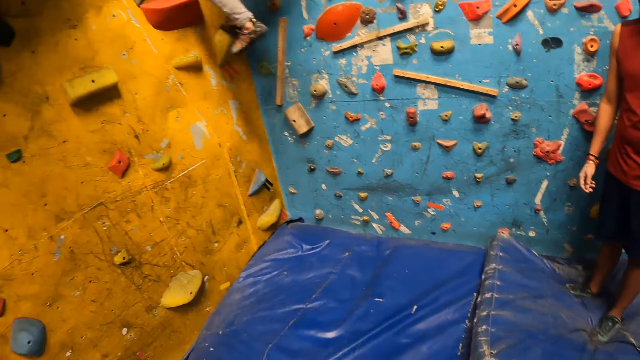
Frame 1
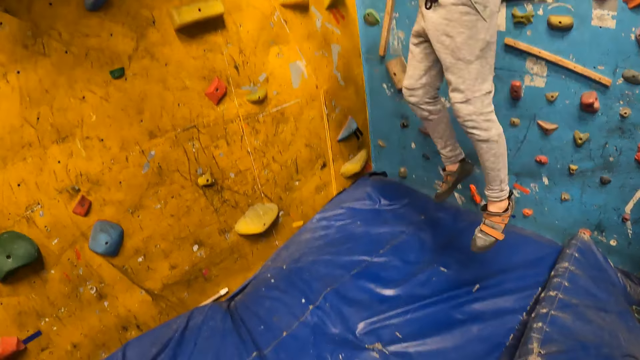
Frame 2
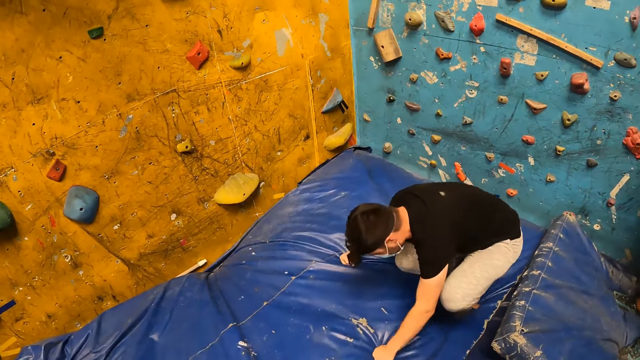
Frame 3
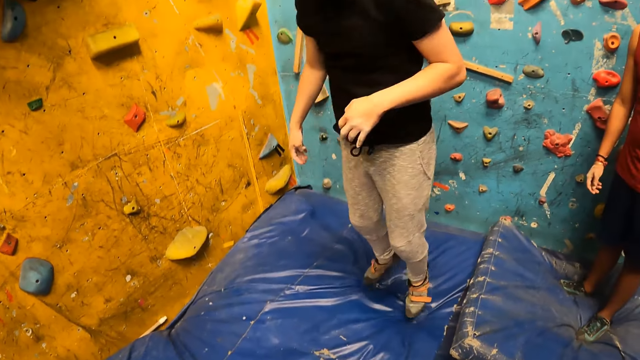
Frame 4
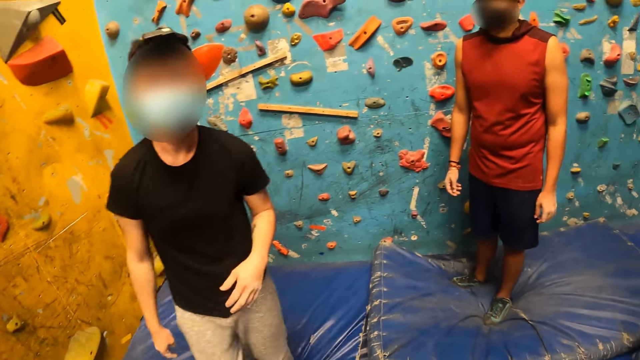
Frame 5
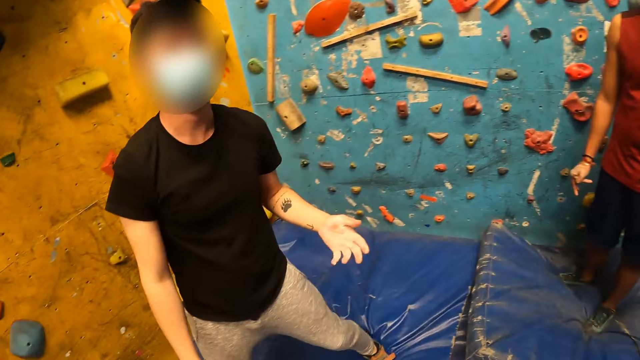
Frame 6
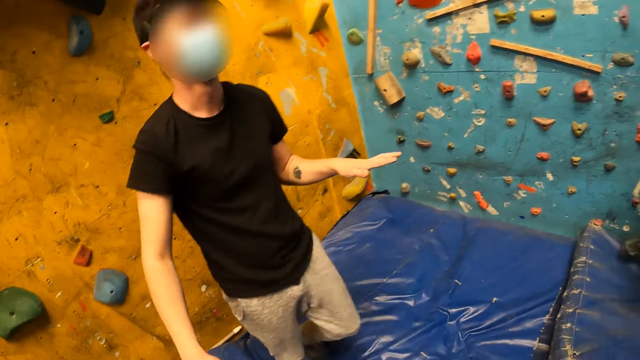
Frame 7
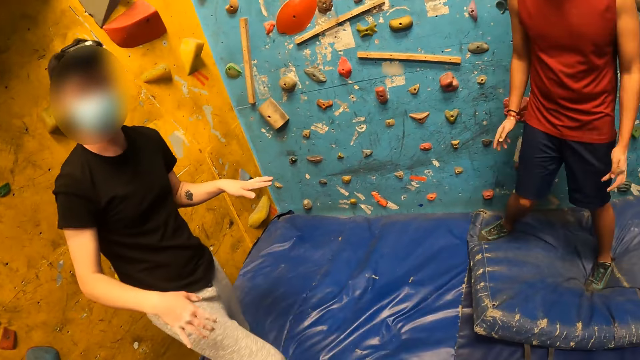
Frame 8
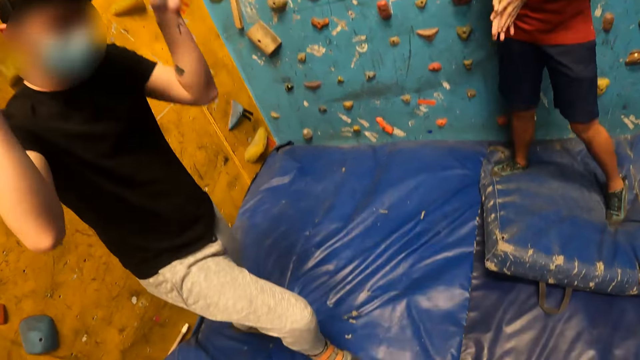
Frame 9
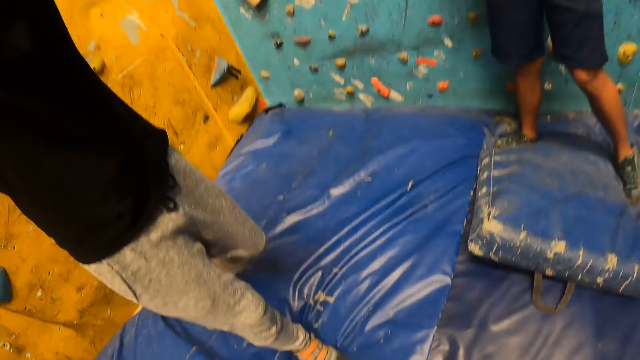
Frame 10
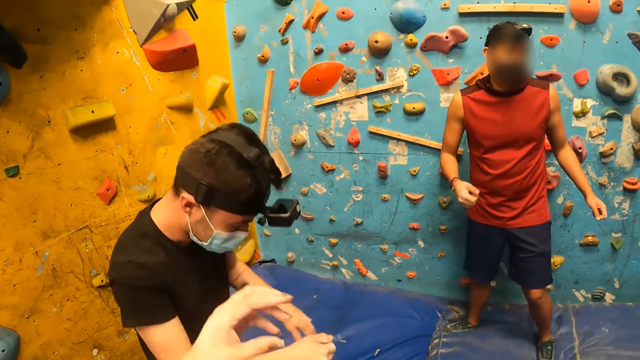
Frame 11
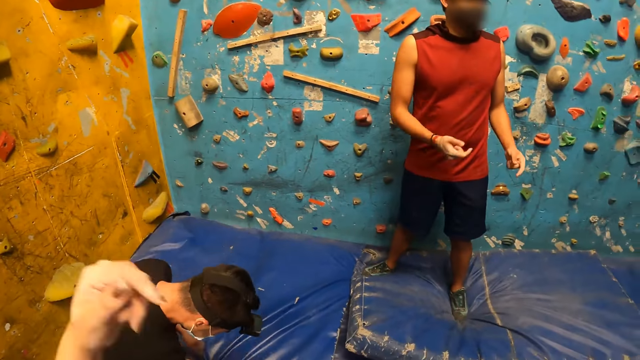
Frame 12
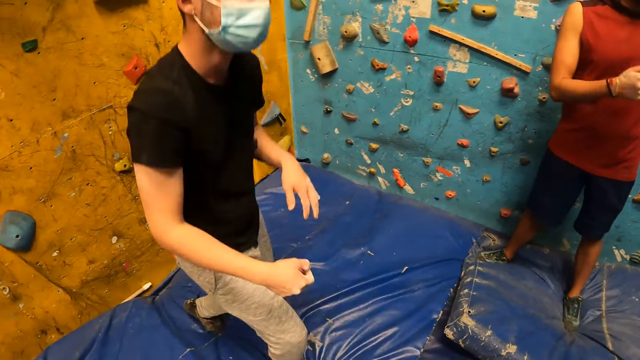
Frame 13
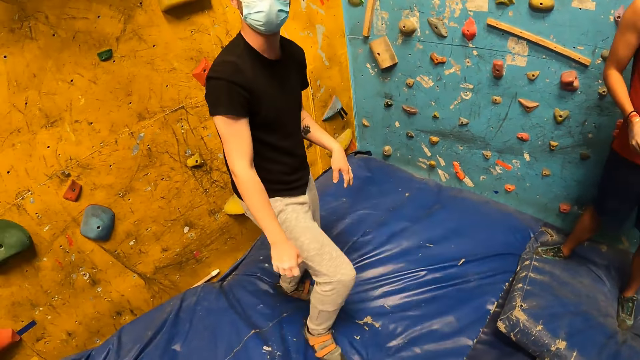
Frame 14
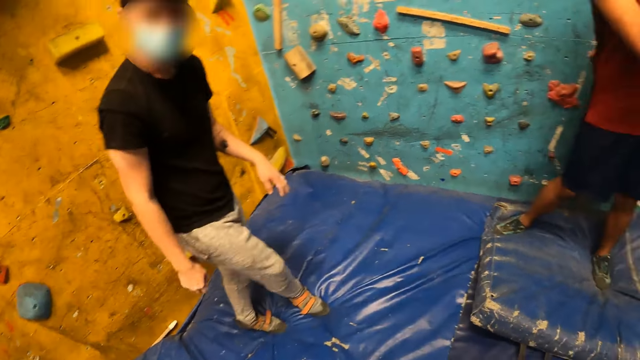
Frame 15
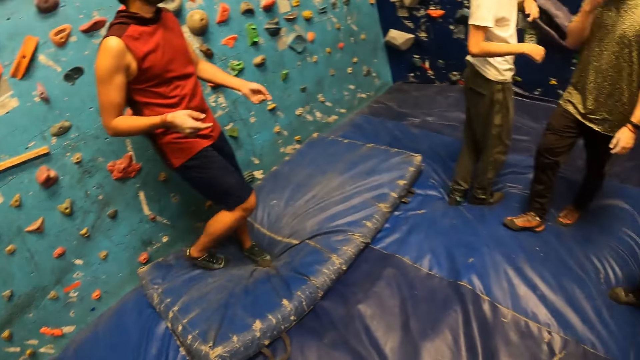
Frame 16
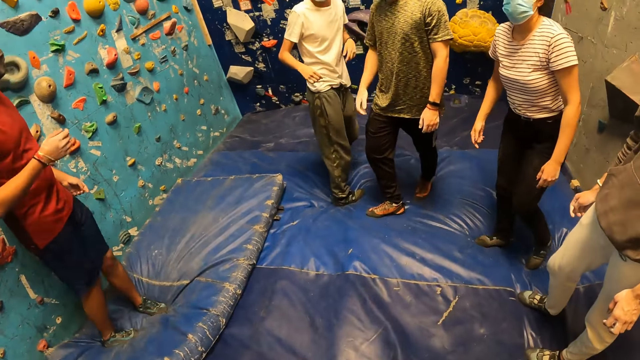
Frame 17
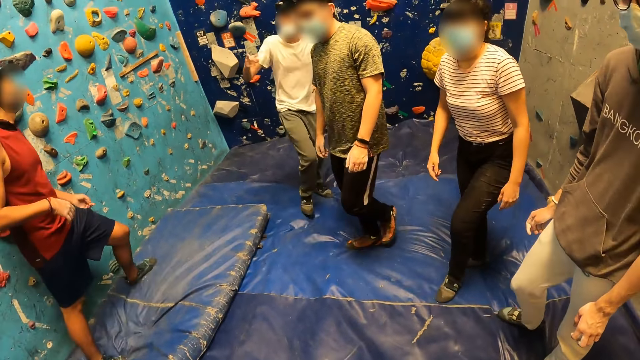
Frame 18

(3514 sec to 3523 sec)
A man jumps down from the bouldering wall and places both hands on the floor. Another man rubs his palms together. The first man talks to a man.

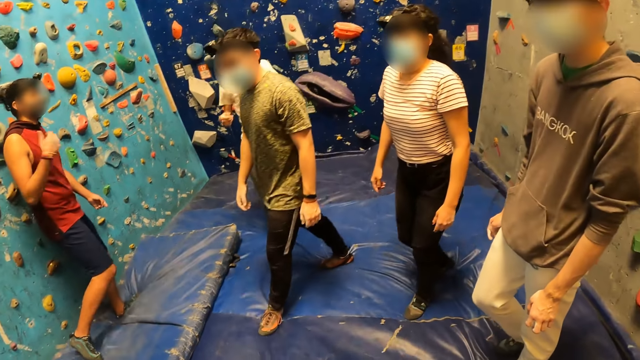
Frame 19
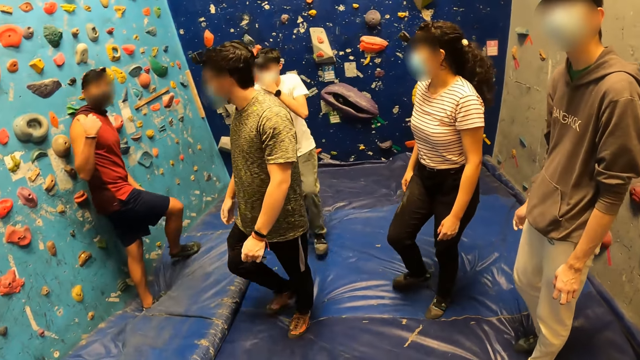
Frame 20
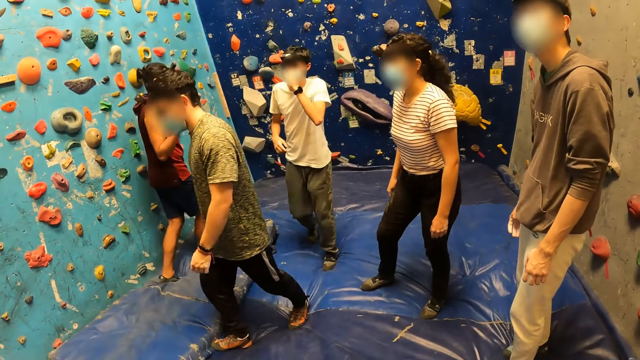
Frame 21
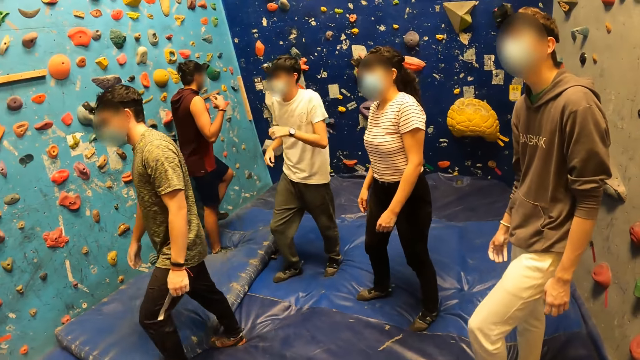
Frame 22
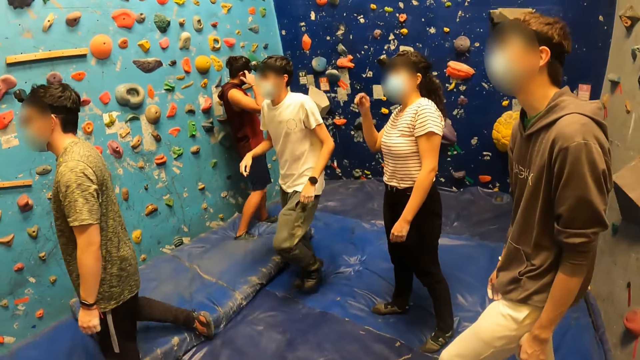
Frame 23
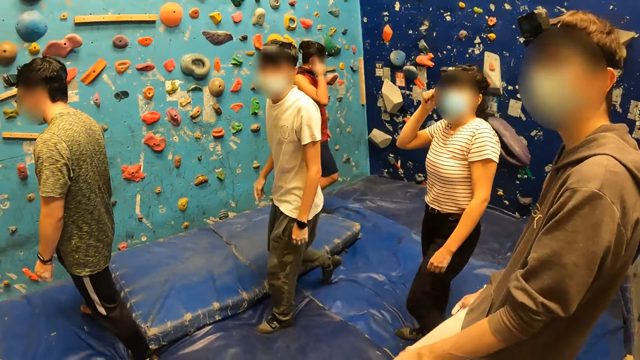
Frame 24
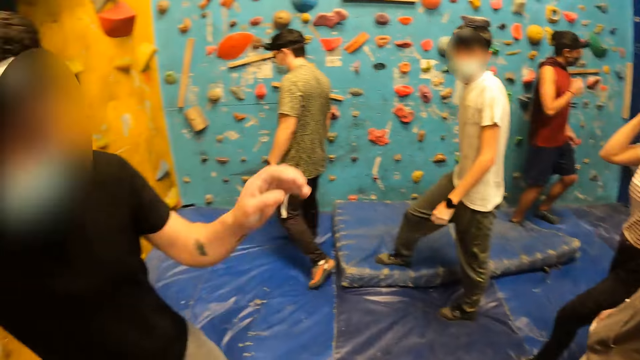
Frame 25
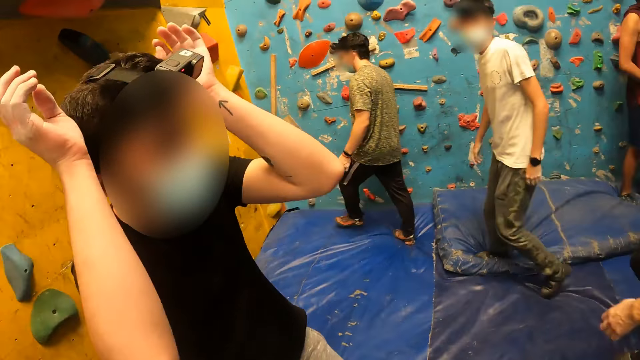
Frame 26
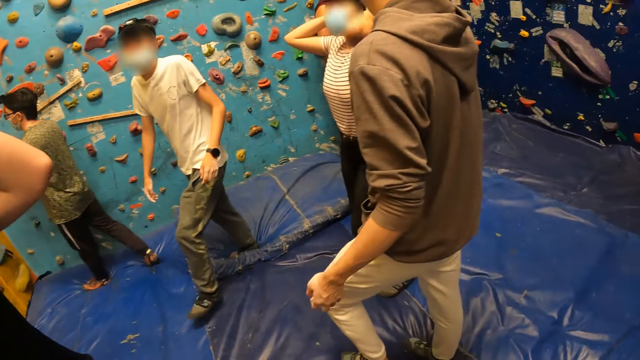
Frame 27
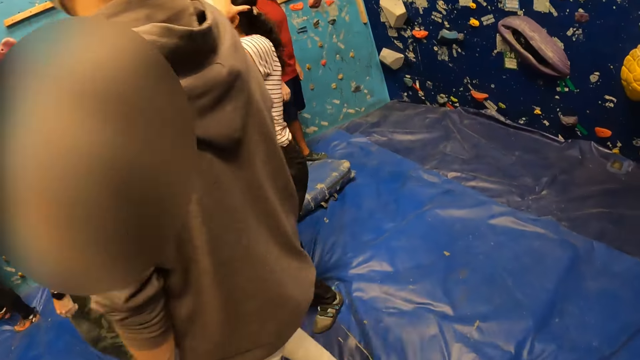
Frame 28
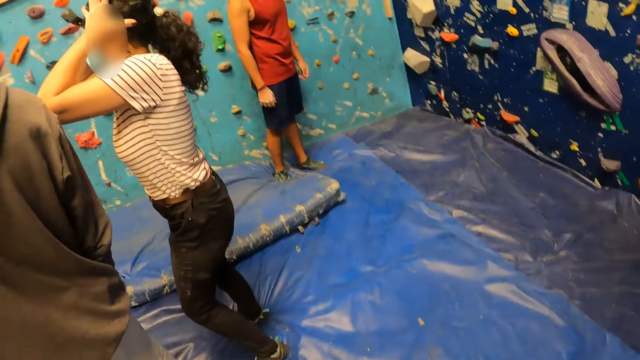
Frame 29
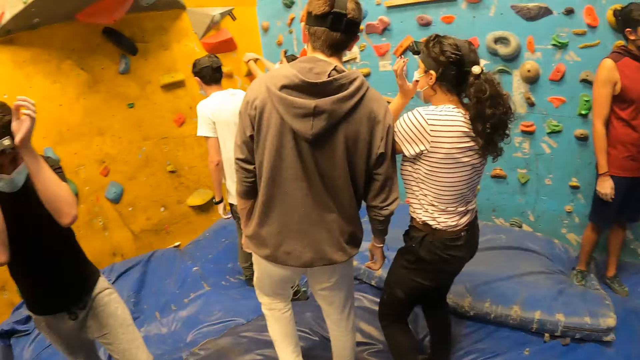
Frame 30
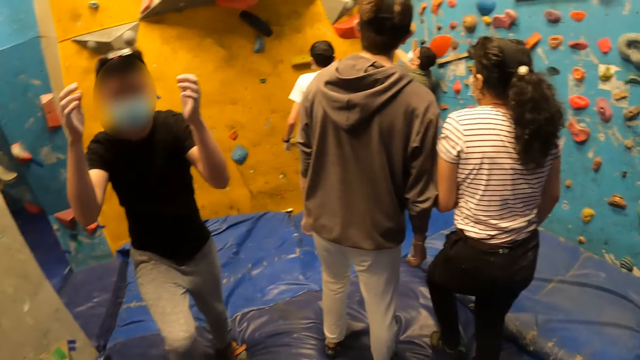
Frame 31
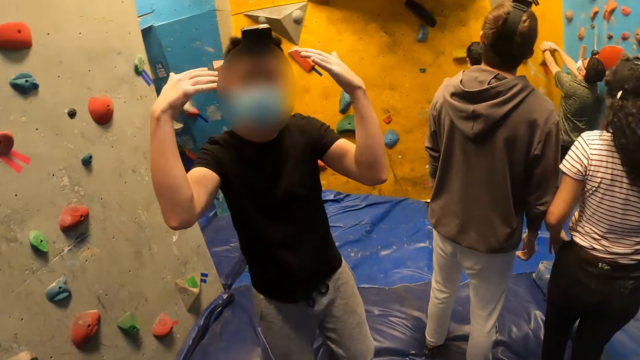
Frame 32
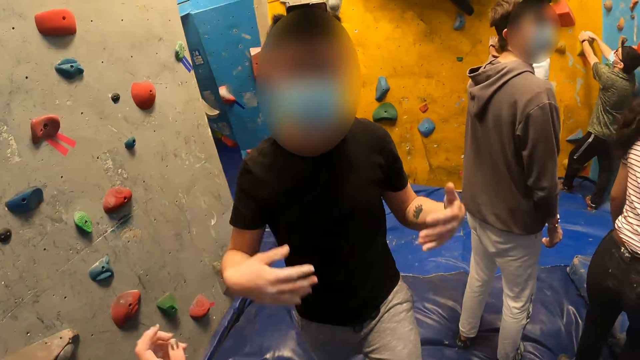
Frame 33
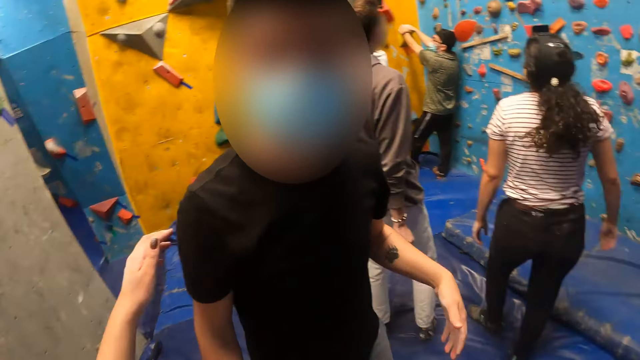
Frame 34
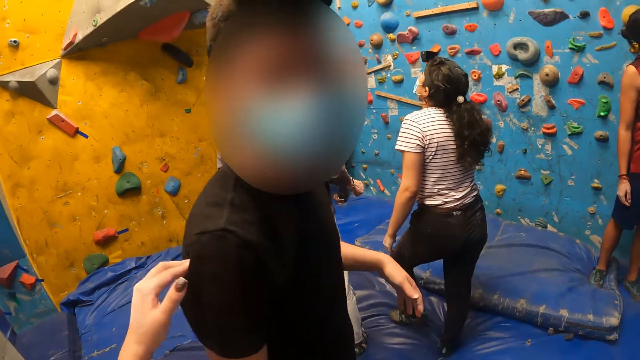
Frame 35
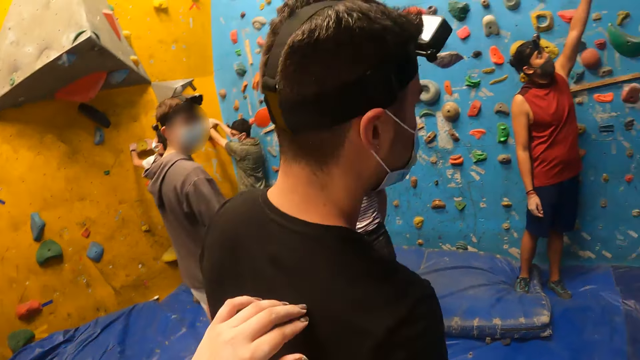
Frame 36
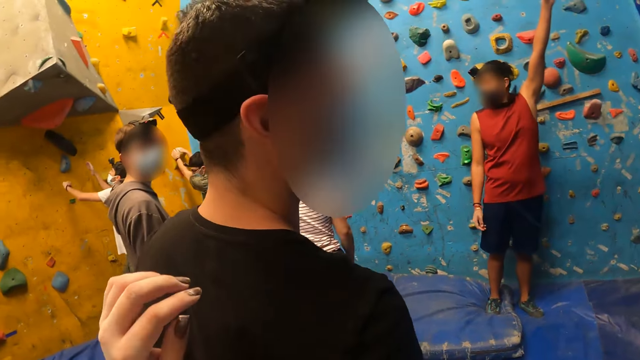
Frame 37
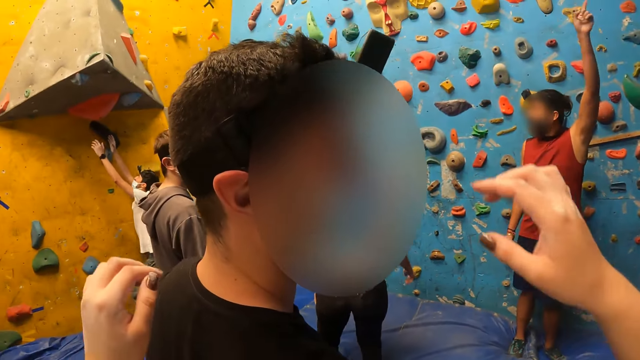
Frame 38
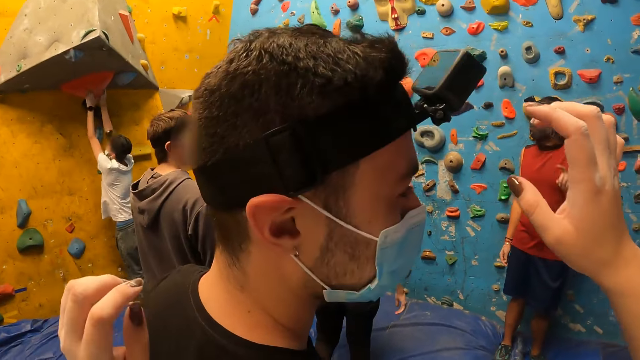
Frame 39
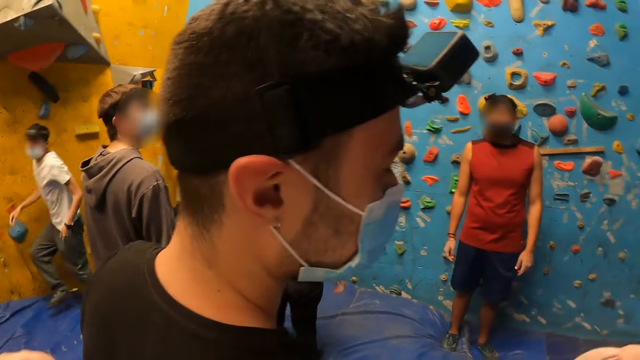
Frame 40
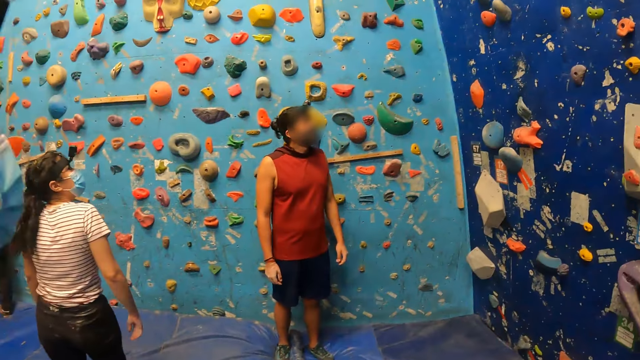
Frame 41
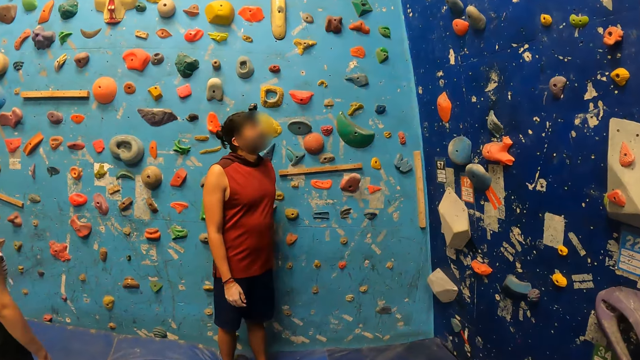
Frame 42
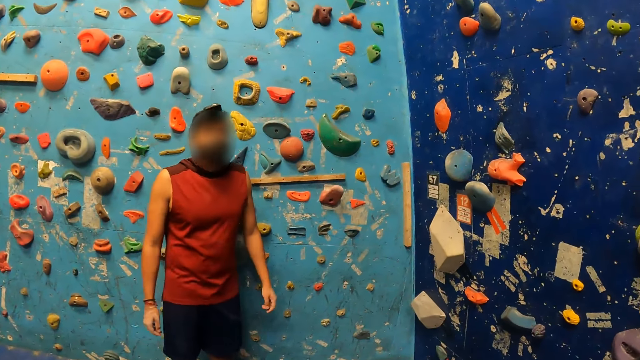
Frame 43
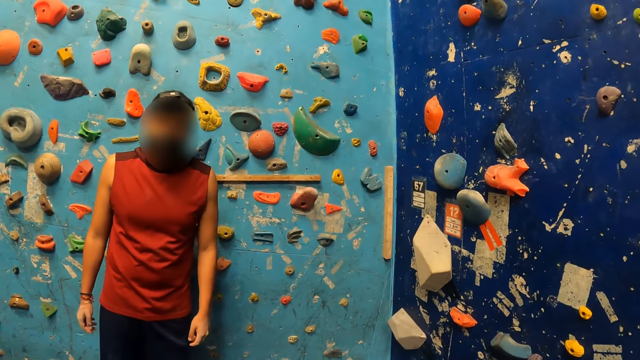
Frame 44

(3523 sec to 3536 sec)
A man walks away. A person scratches her head. Another person lifts hands. That person adjusts the camera on his head with both hands. That person walks in the room. The camera wearer touches that person on the back with her left hand. A third person raises his left hand. Another man touches a rock on a rock with both hands. The camera wearer lifts the right hand.
